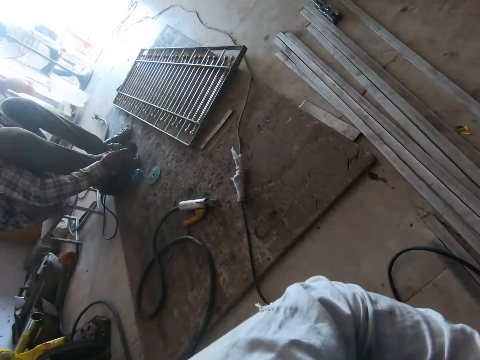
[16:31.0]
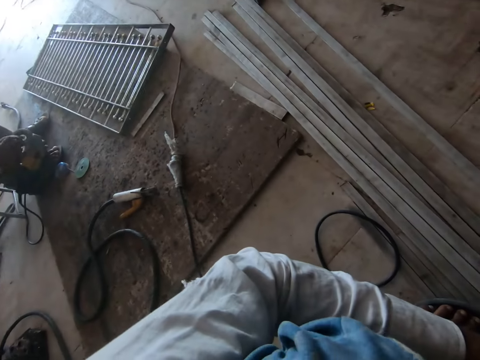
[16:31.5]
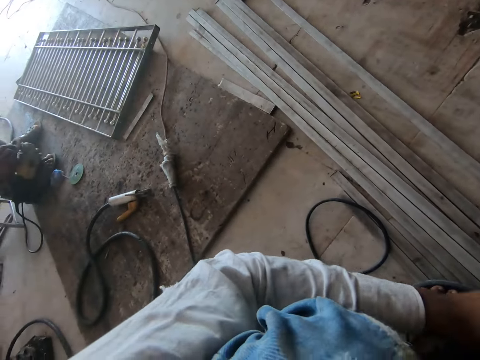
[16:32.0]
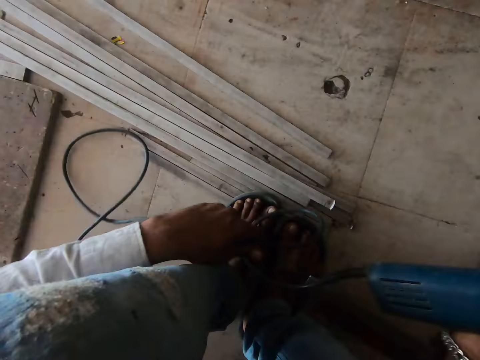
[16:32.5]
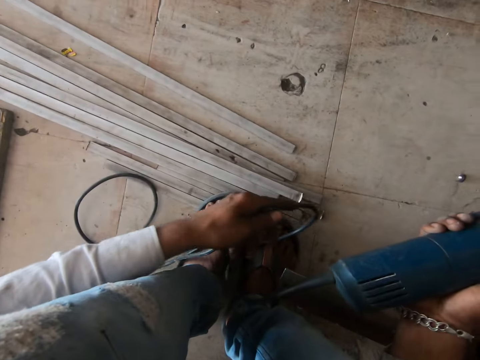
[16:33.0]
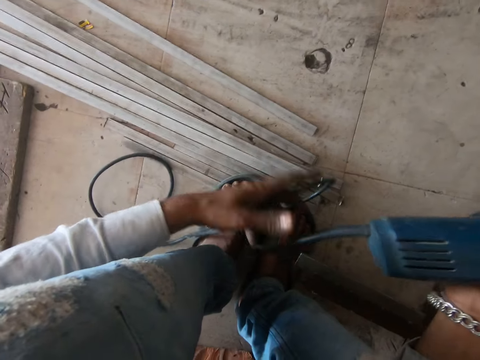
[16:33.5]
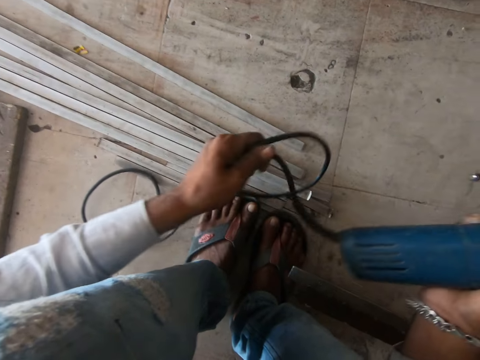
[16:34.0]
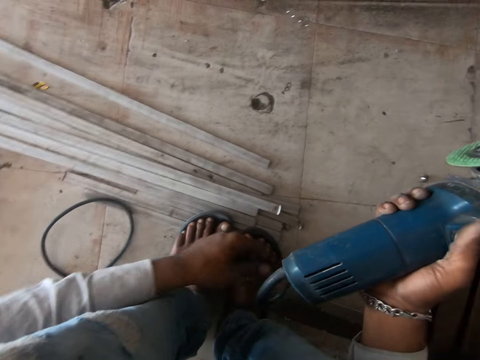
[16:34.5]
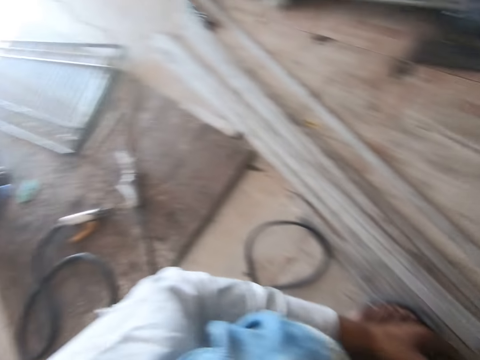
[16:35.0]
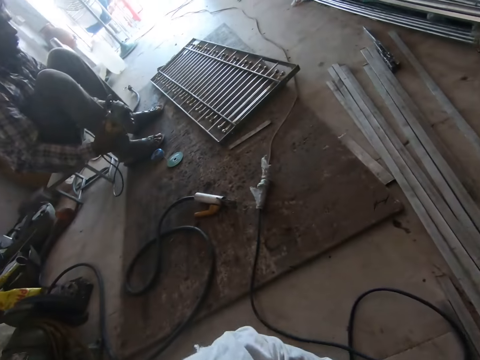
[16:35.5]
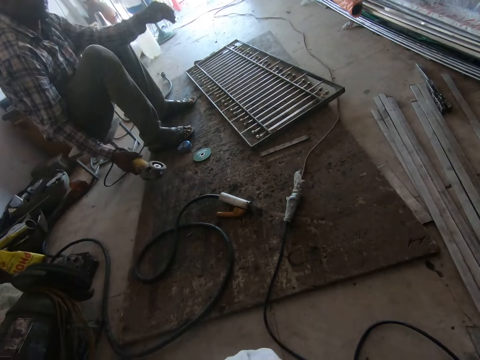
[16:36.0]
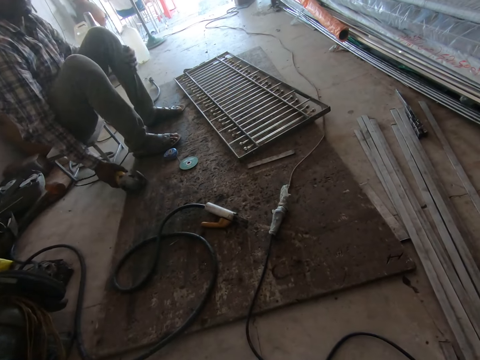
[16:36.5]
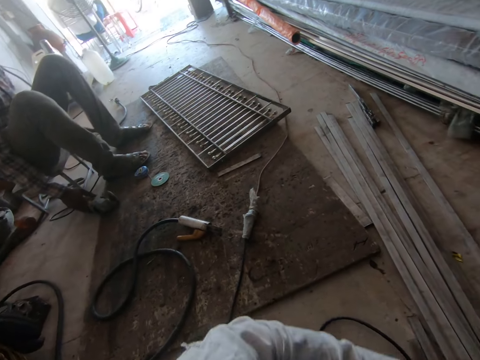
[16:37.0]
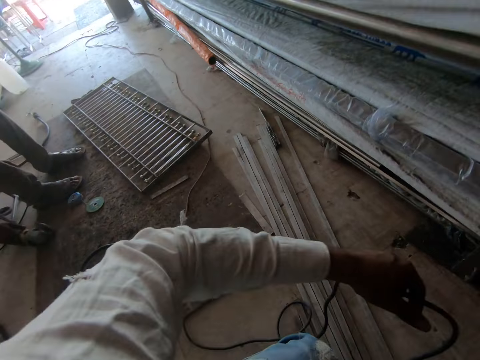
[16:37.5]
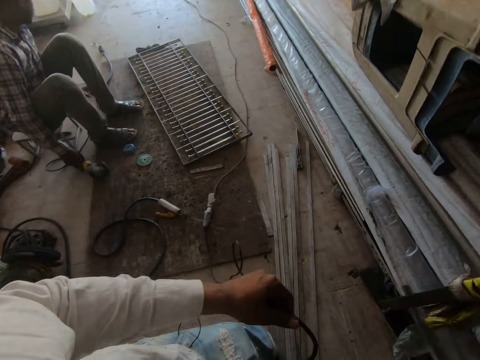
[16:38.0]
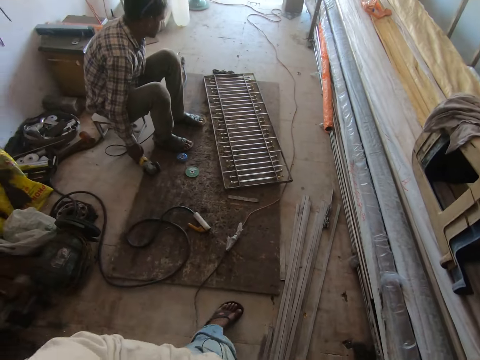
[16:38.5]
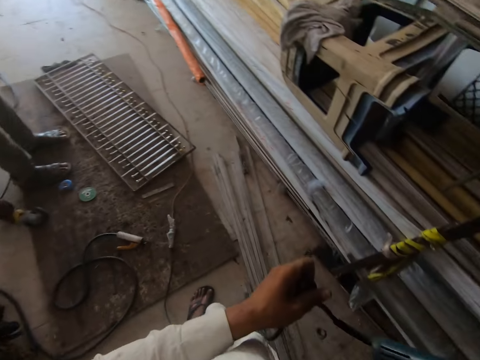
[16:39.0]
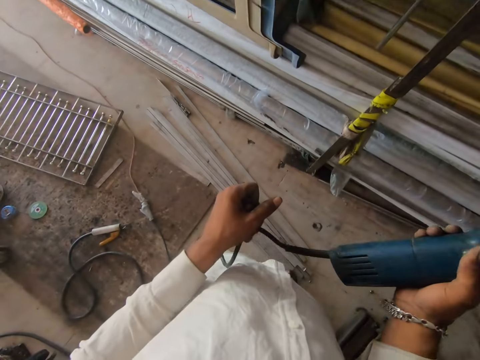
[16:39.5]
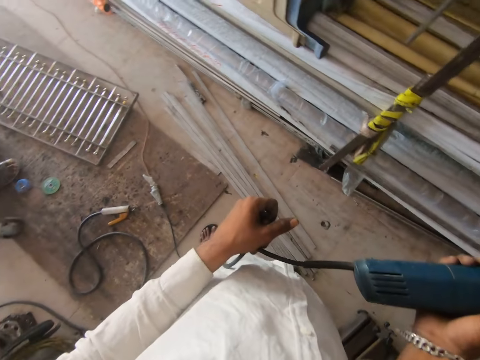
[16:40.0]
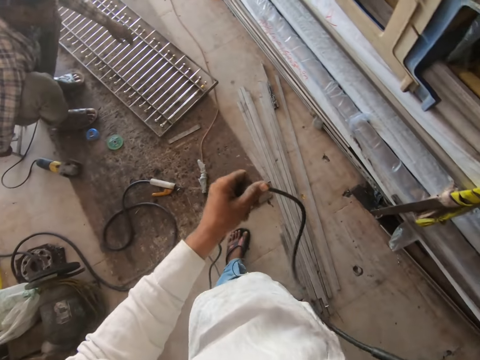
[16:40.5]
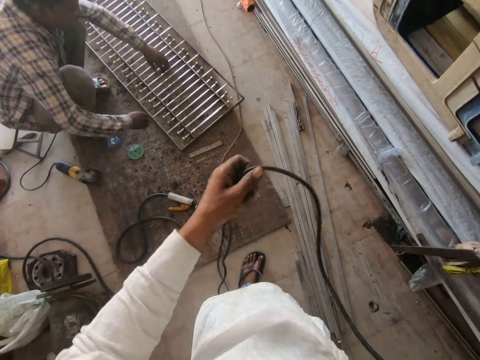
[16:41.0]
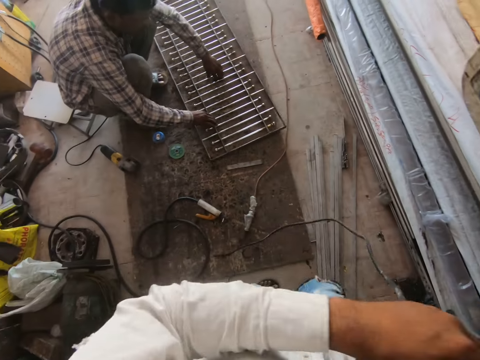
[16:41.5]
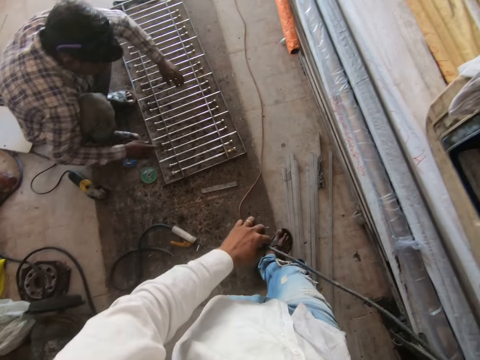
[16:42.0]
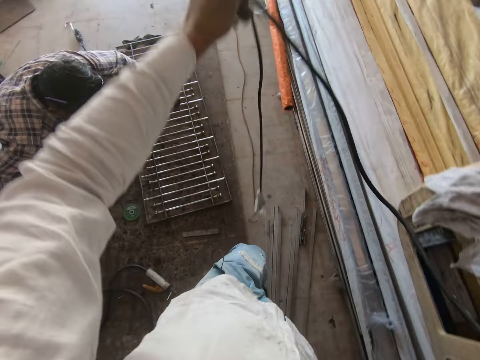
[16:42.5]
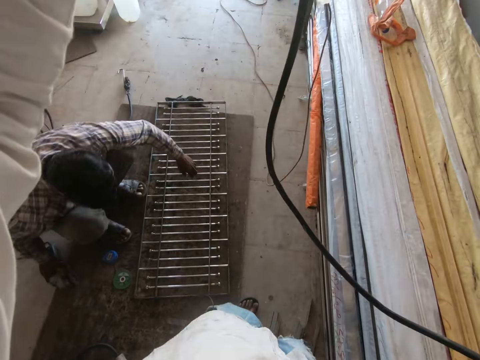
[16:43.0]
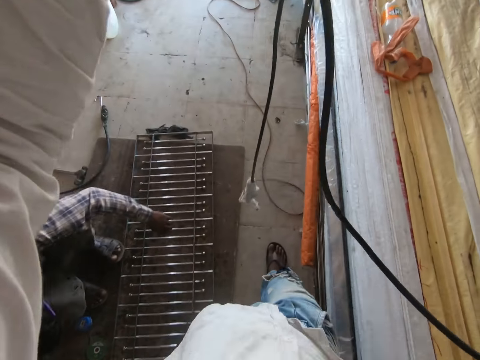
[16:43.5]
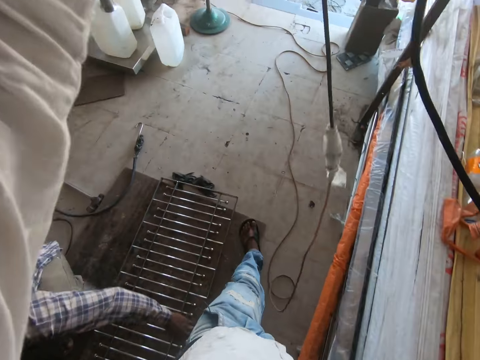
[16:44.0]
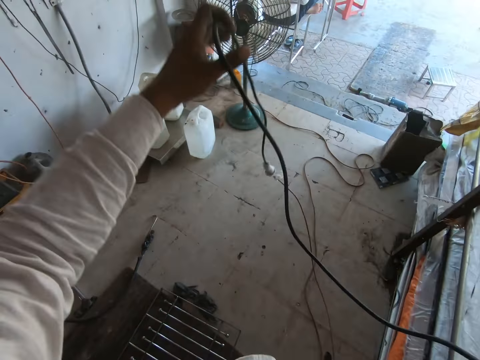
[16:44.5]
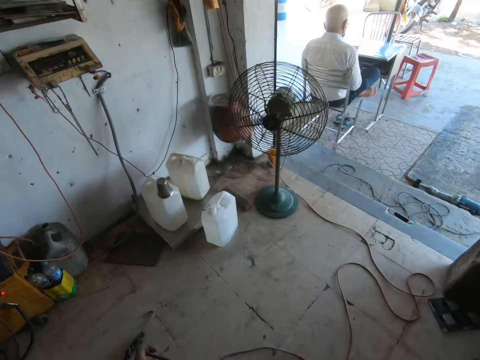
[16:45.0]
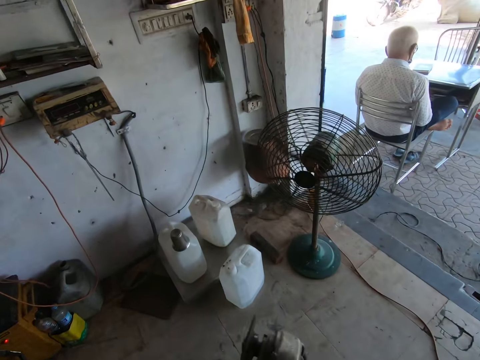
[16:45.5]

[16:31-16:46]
The camera wearer looks around. A person holds the grinder. The camera wearer holds the cable wire. They walk on the floor. They lift the wire.

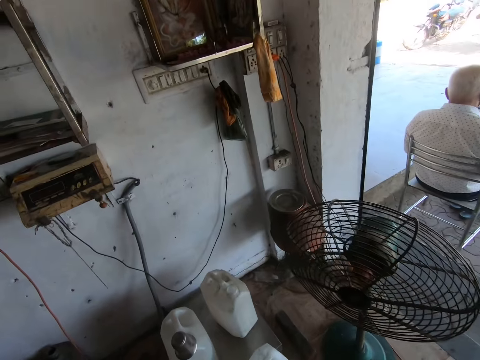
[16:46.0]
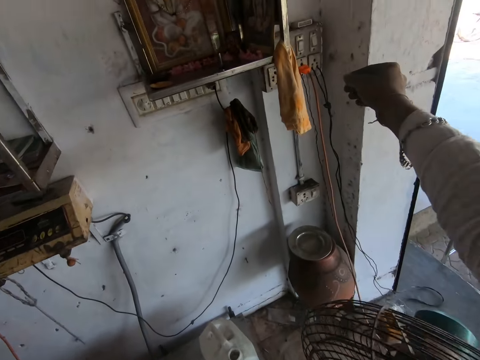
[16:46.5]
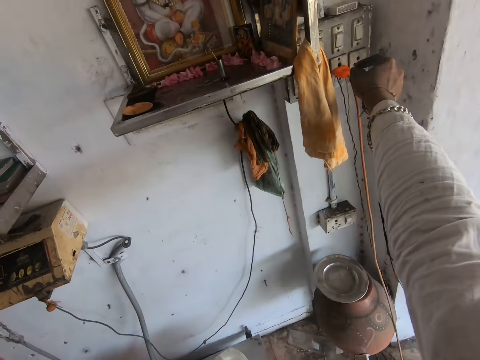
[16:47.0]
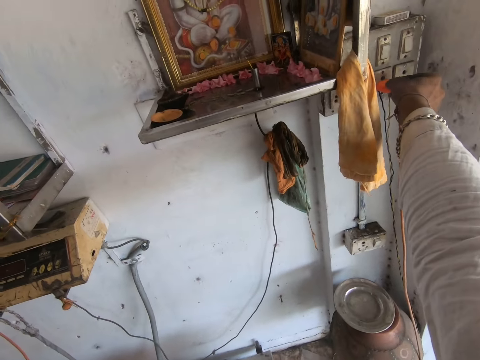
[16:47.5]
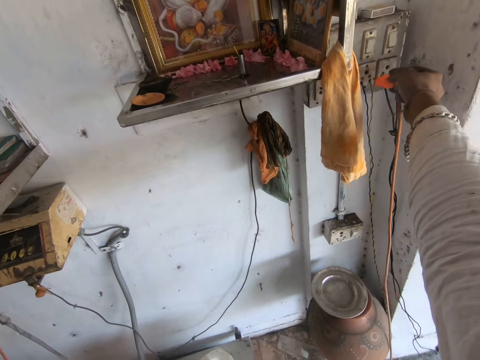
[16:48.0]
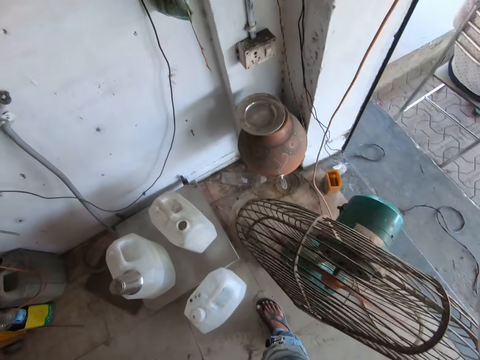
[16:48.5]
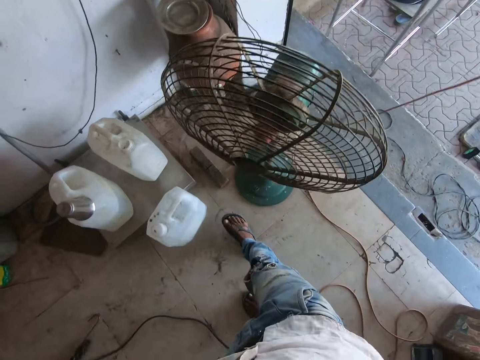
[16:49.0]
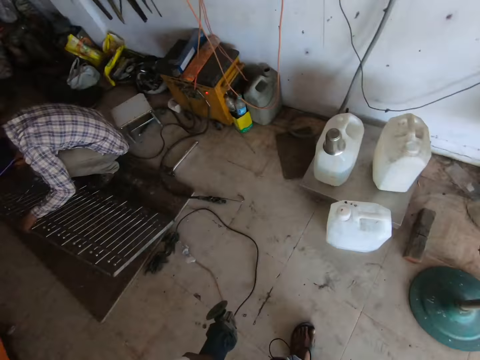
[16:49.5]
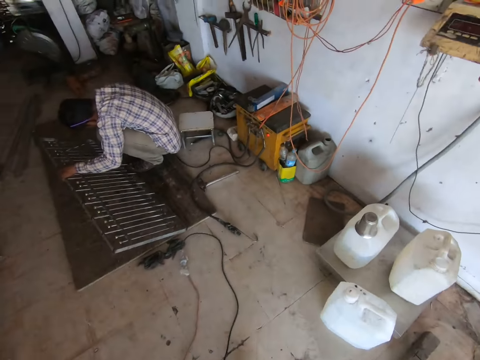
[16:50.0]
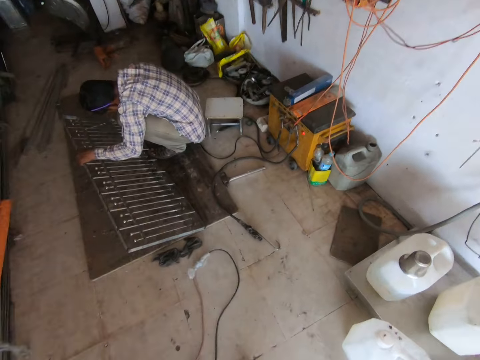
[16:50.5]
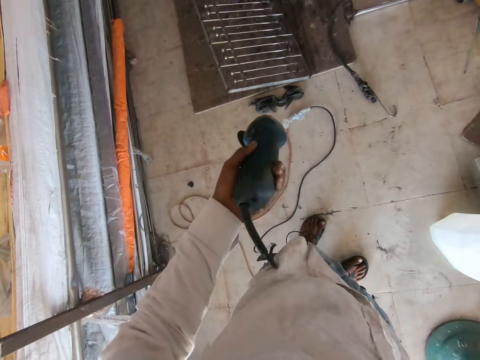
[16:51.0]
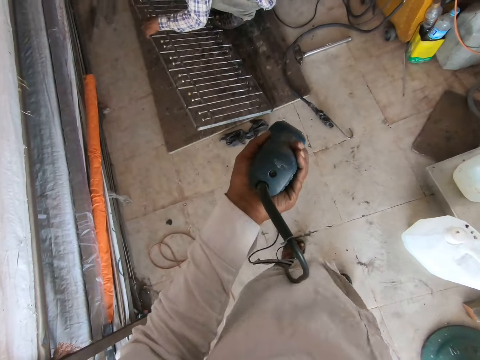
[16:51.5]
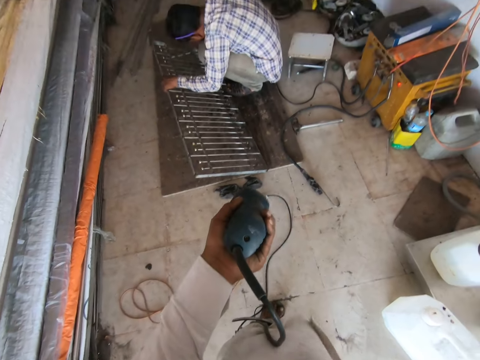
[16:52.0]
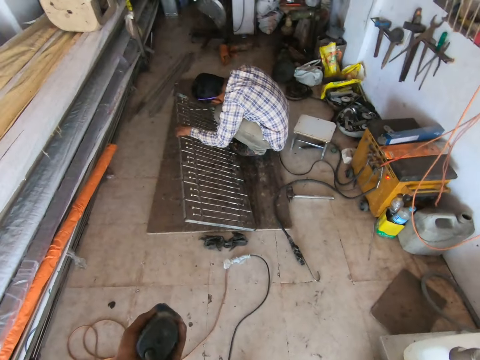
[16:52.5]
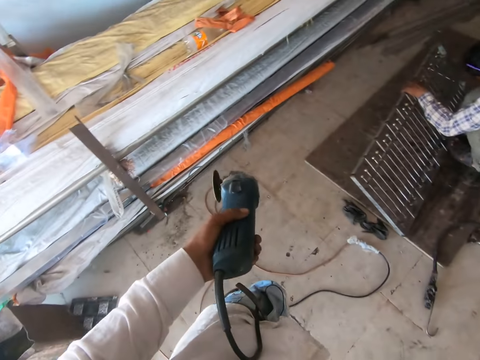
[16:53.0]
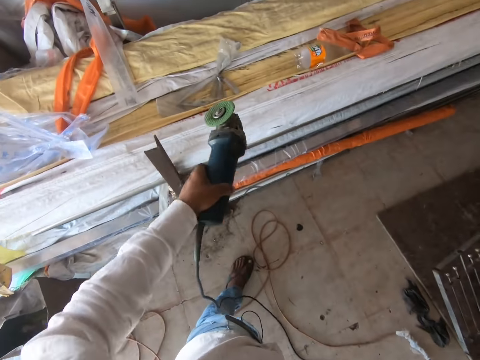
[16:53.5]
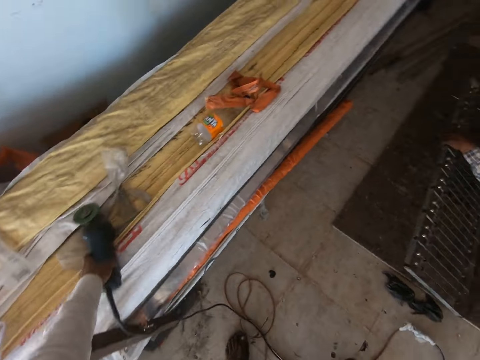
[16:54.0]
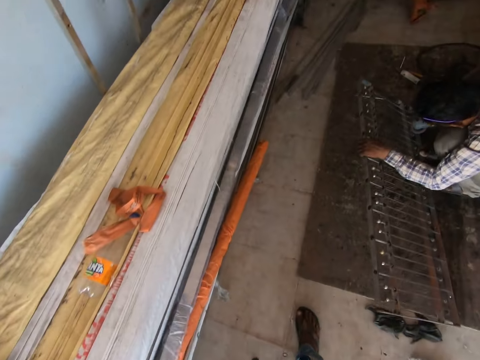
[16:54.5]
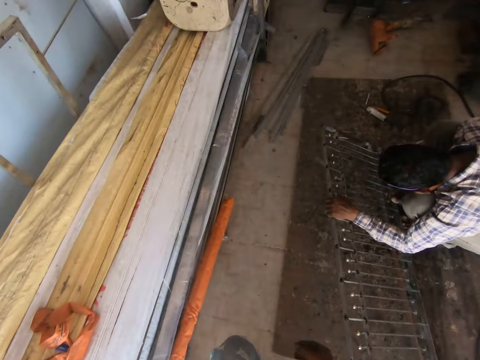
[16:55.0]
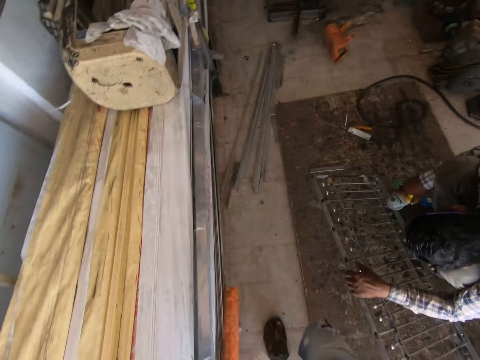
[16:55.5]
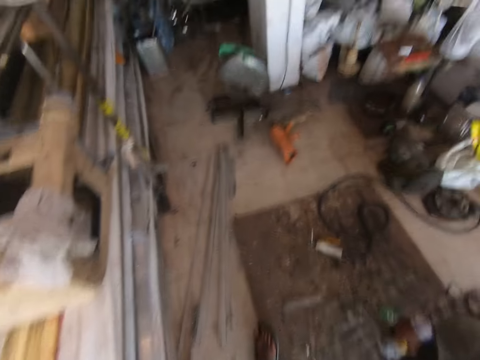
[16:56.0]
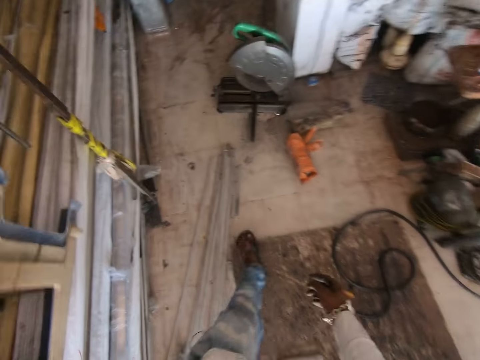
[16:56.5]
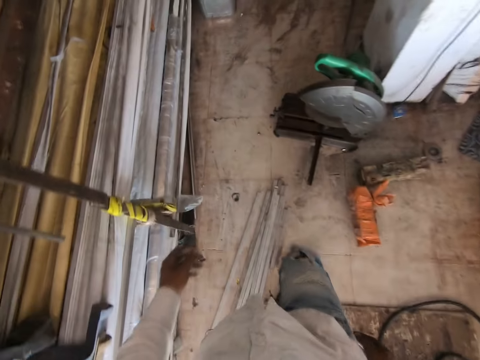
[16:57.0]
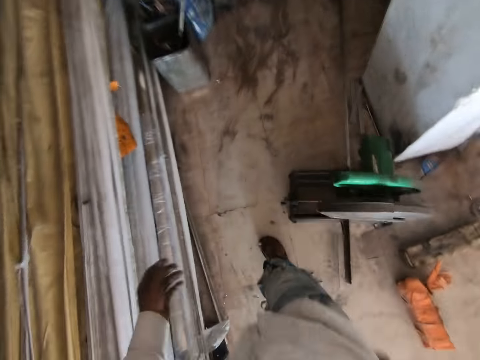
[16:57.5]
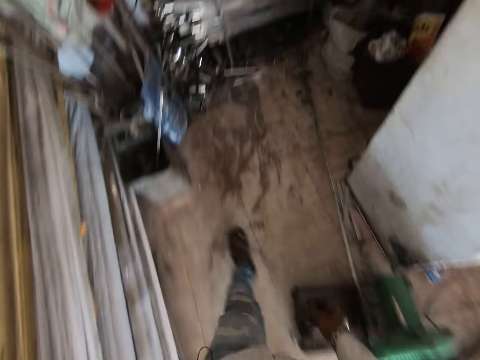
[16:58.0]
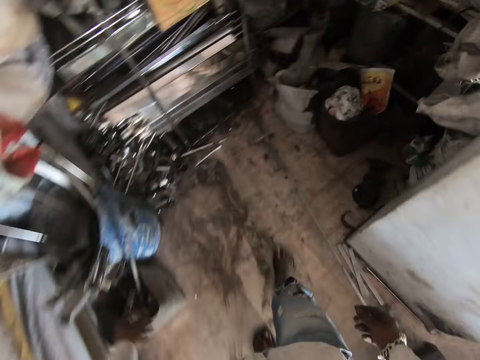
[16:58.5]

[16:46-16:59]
The camera wearer removes the grinder cable or fuse in the socket. They look around. They hold the grinder. They put the grinder machine on the floor. They walk on the floor.
